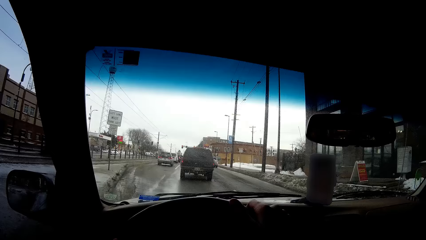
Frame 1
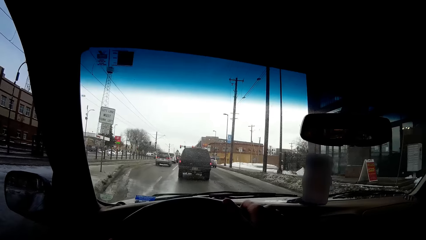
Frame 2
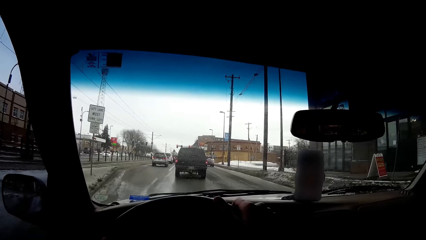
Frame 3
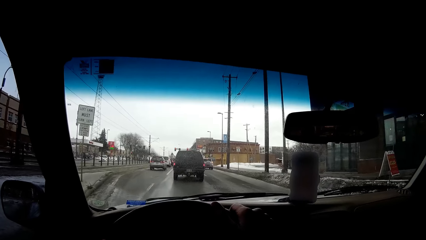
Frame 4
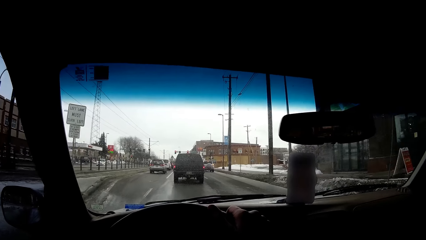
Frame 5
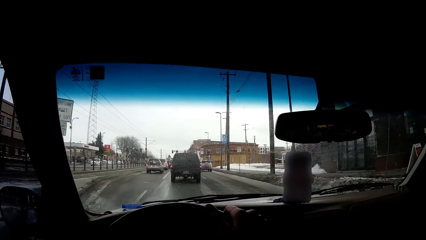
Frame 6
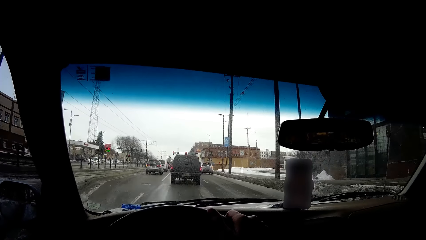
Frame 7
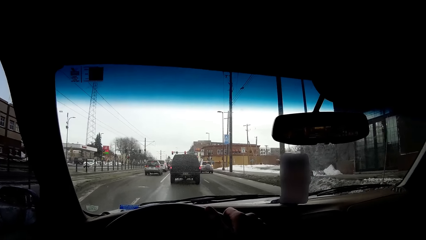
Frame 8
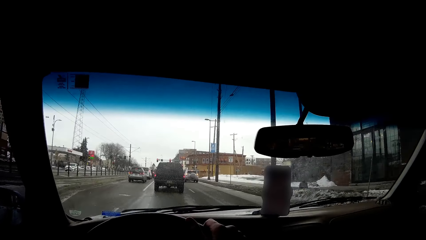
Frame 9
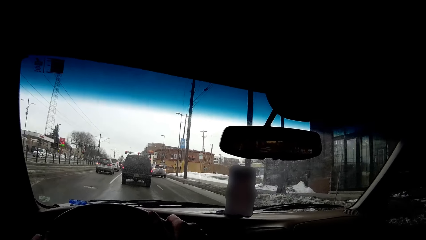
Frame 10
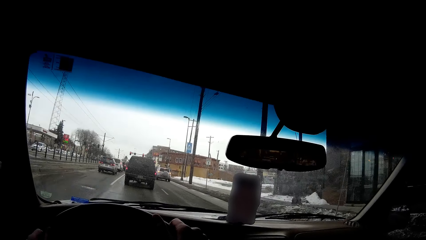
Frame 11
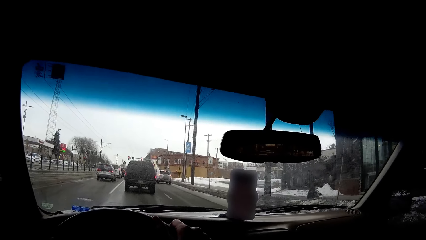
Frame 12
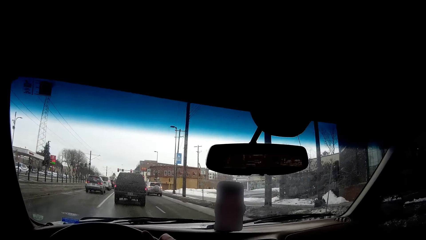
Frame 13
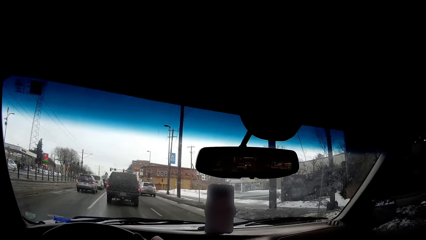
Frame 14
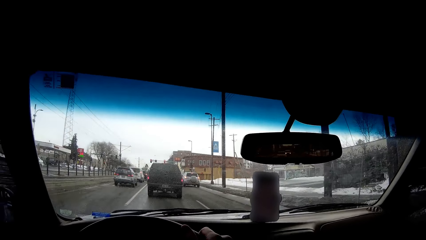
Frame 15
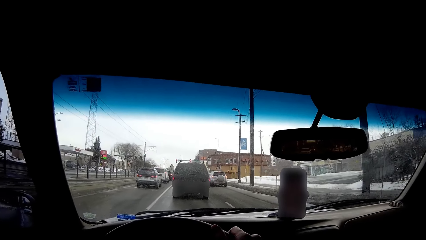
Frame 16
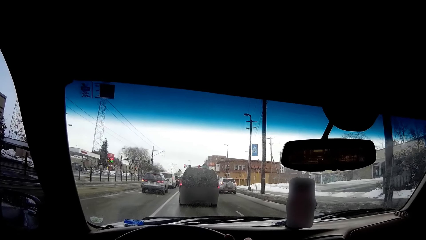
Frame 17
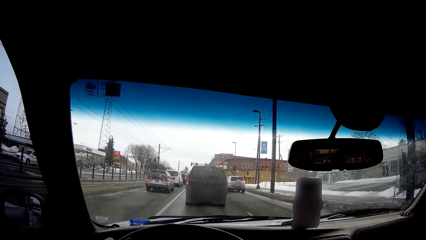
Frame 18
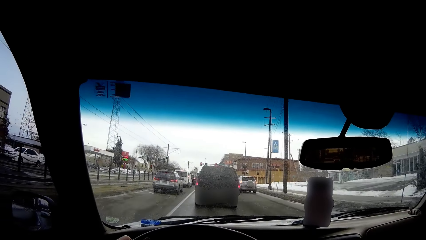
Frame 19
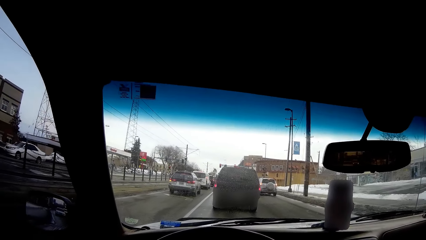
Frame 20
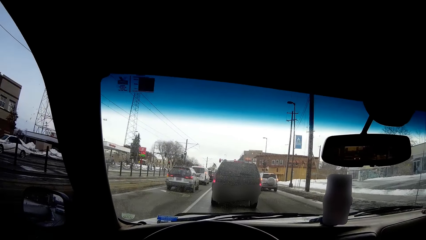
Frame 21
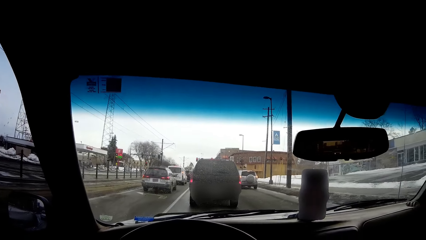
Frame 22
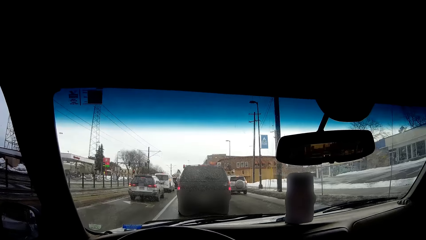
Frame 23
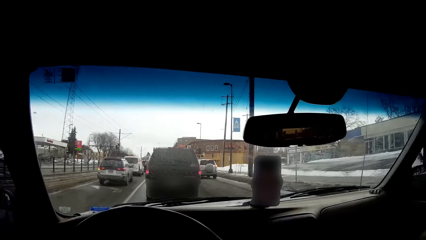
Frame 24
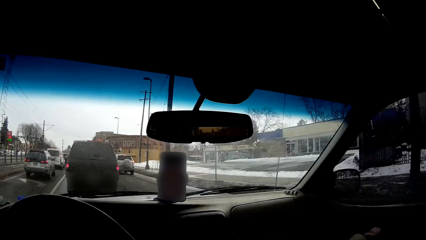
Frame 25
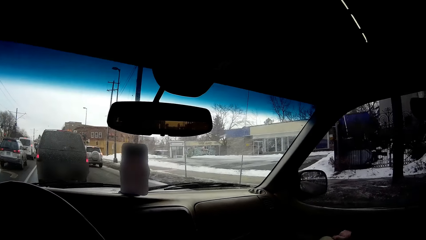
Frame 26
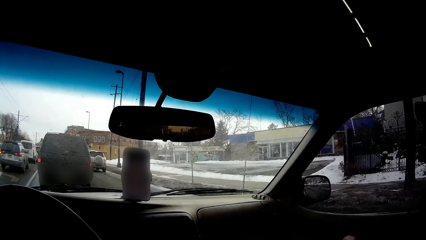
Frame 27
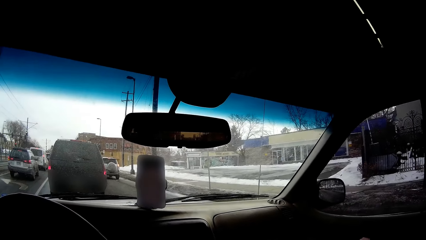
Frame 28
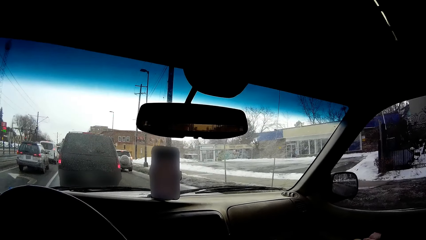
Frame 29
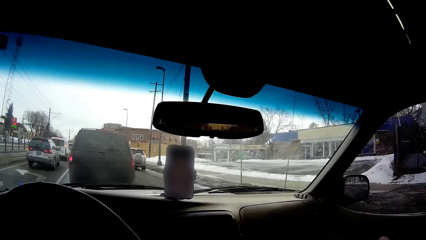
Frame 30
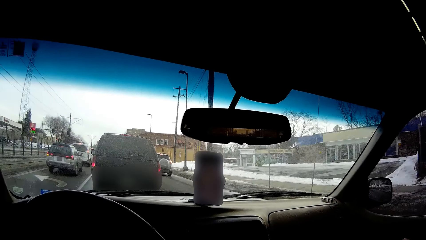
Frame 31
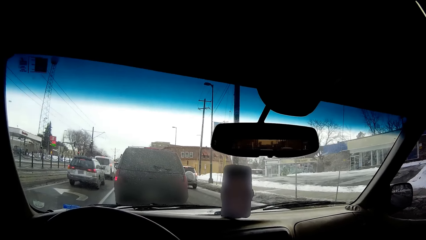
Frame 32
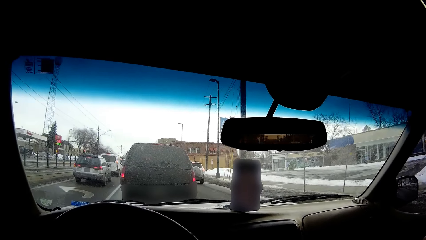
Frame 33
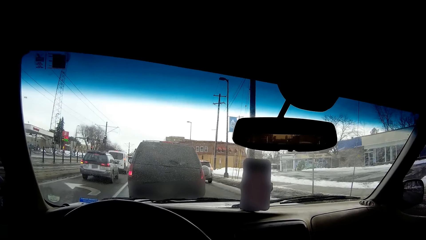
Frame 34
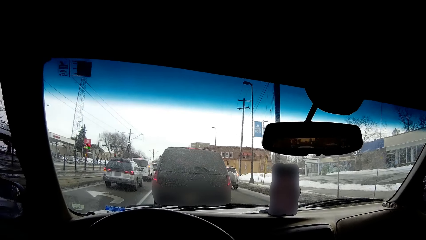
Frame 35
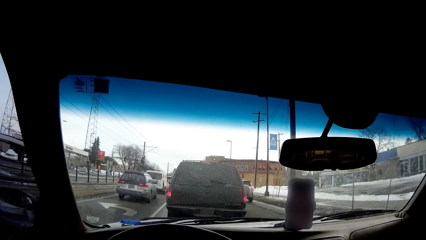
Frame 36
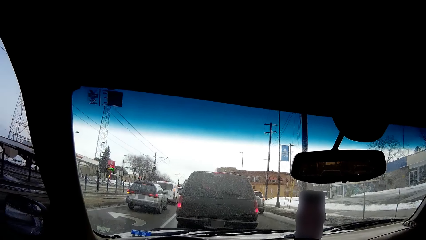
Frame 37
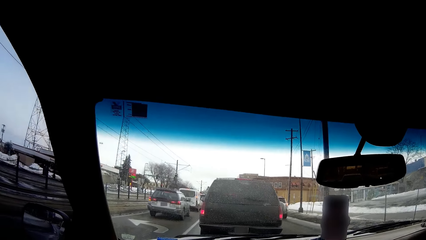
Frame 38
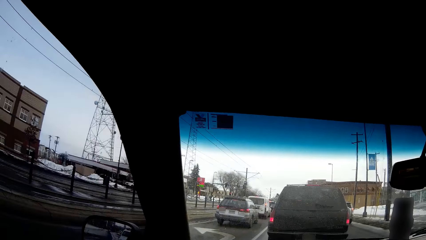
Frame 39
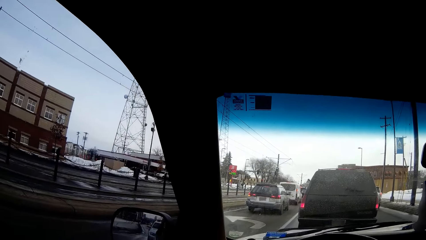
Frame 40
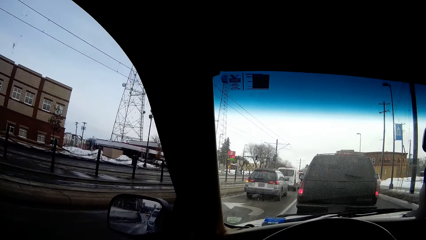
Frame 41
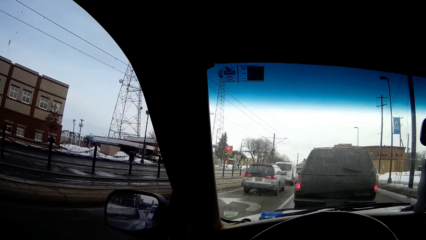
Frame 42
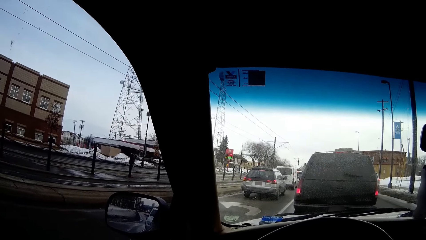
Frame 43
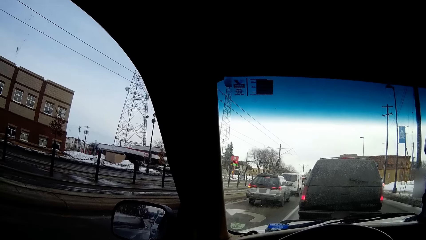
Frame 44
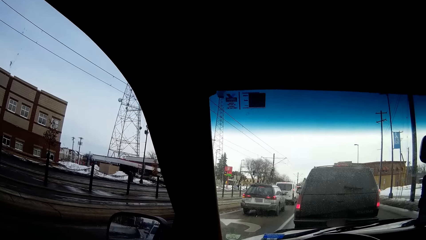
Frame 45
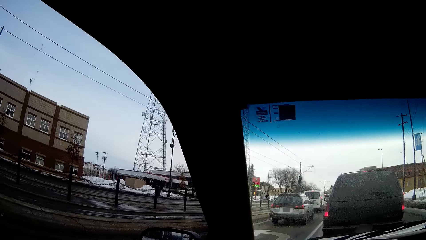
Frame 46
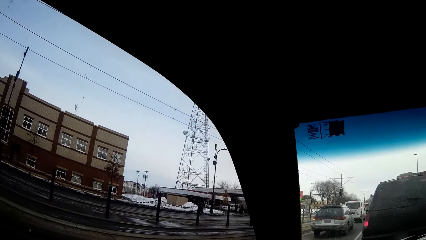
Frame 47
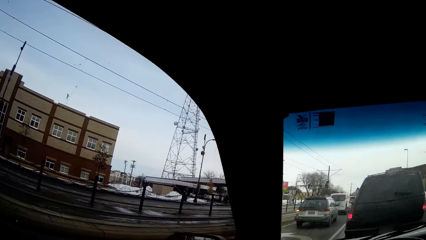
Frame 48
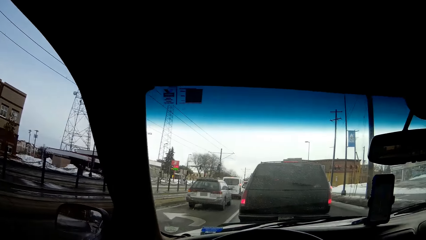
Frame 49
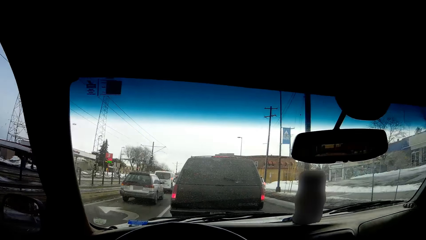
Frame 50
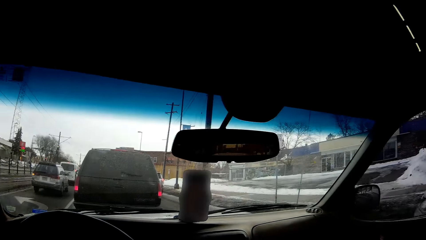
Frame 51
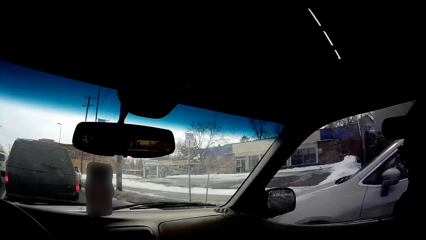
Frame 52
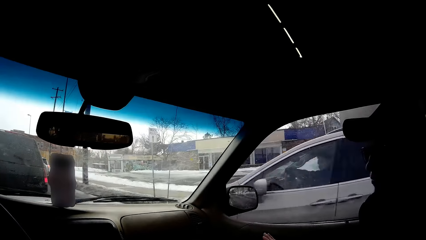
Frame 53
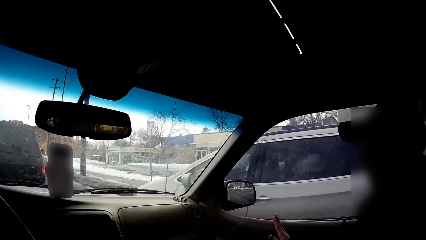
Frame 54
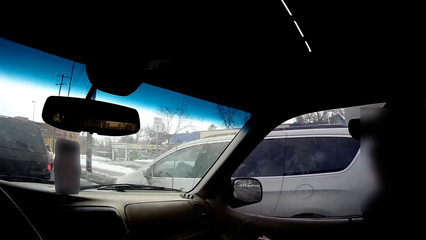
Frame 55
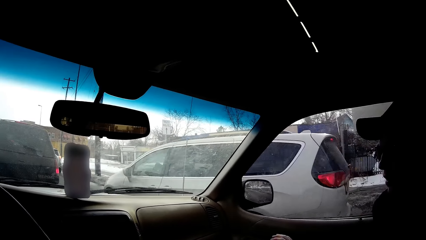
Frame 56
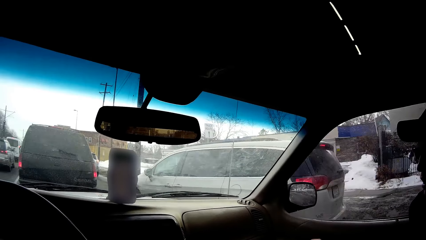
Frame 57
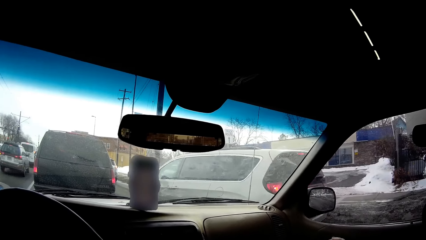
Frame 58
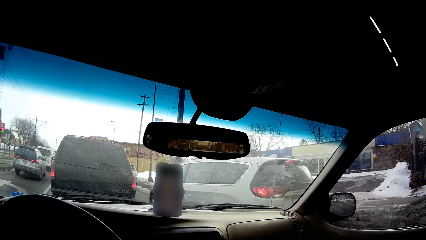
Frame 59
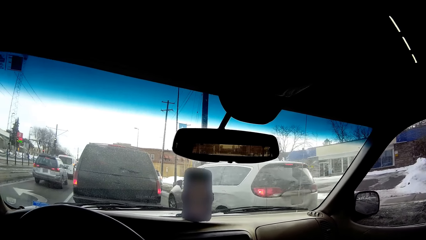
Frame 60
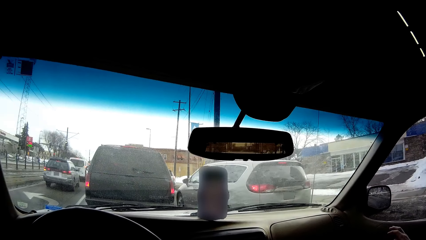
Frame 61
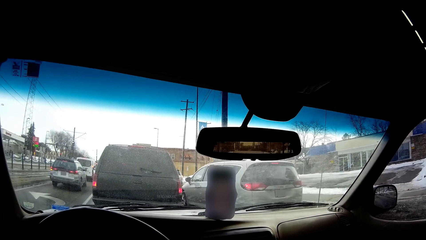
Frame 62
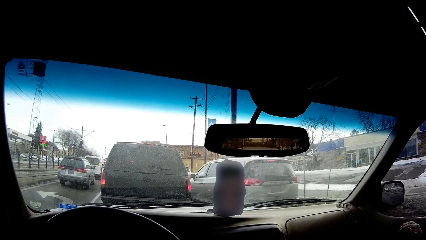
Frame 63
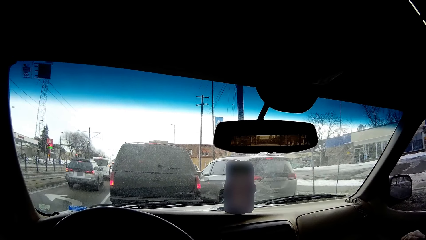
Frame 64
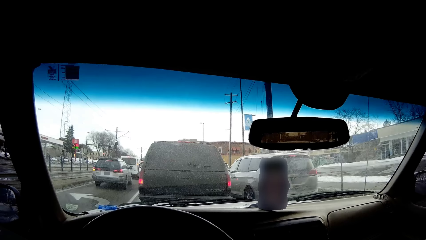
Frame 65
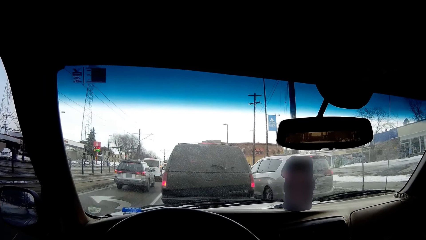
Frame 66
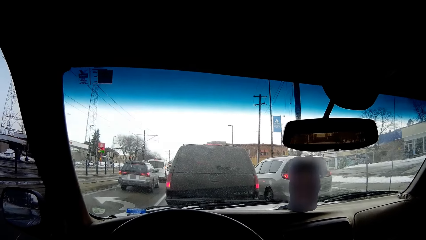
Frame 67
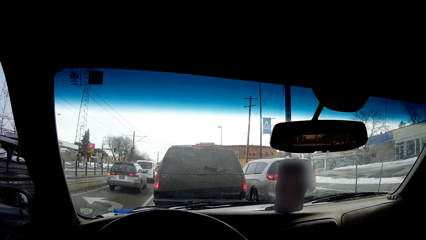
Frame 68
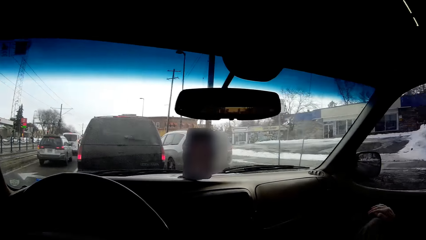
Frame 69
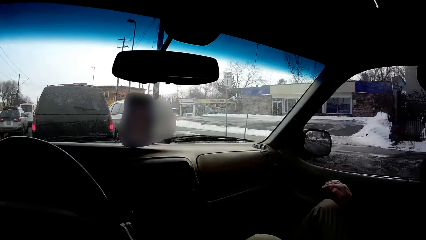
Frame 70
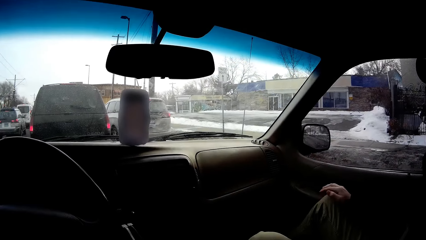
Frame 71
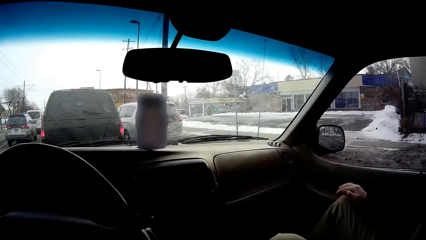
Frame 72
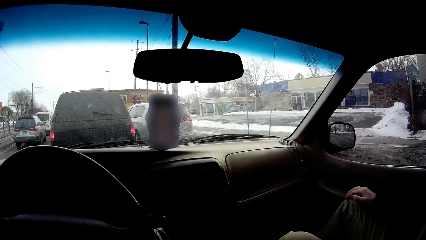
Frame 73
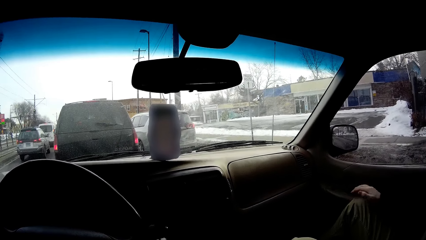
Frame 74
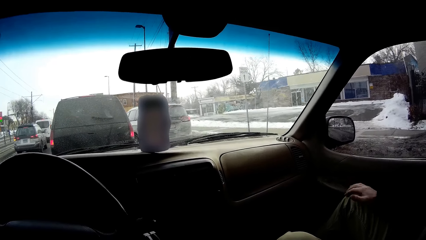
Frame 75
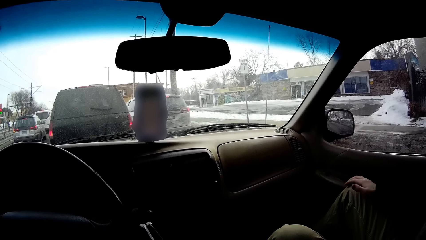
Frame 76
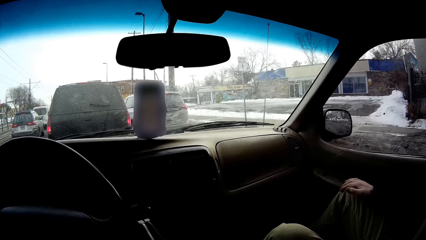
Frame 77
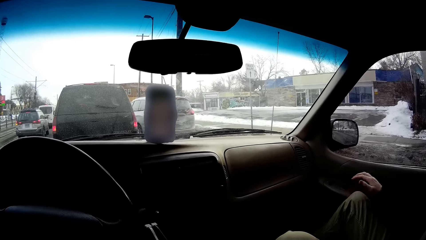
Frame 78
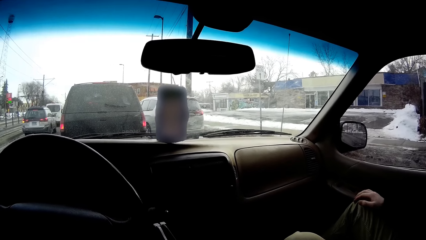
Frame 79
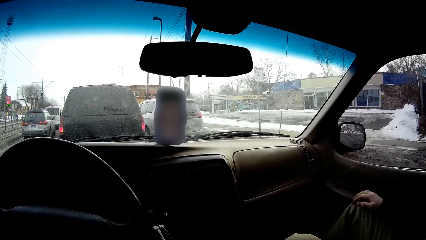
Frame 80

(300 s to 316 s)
The camera wearer looks around. They drive on the road. They look around. A man moves a hand. The man taps a knee with a hand.
